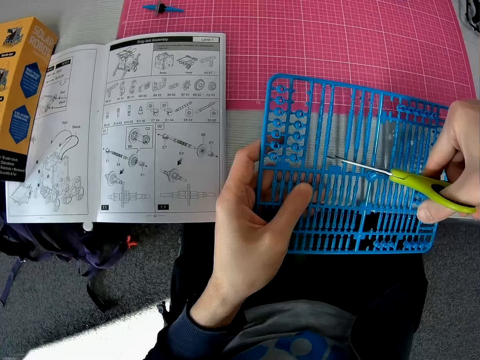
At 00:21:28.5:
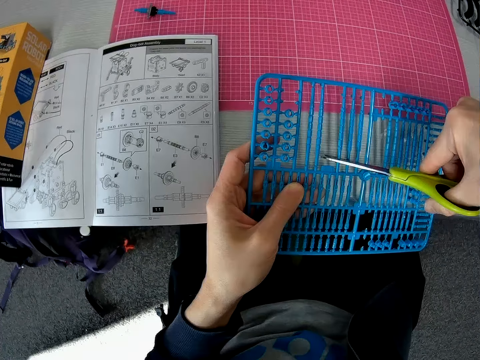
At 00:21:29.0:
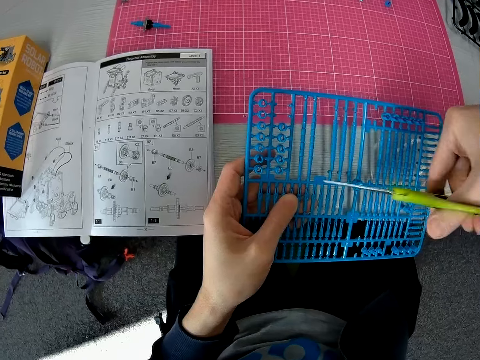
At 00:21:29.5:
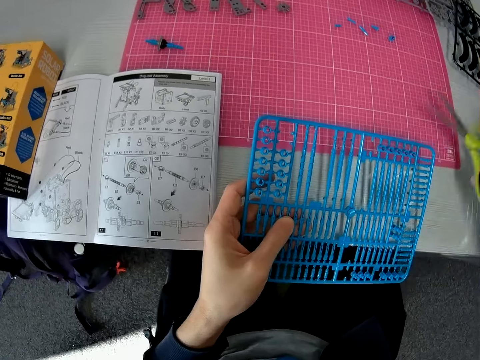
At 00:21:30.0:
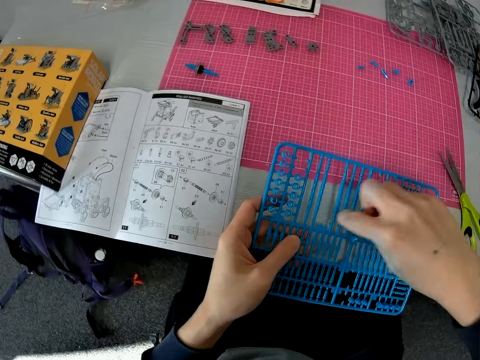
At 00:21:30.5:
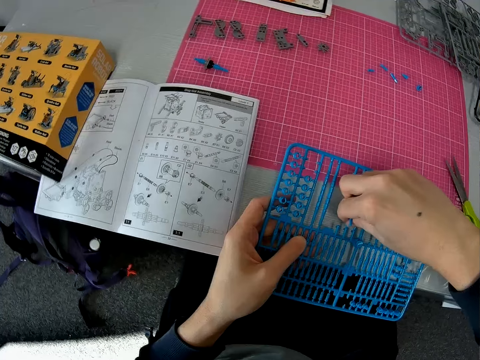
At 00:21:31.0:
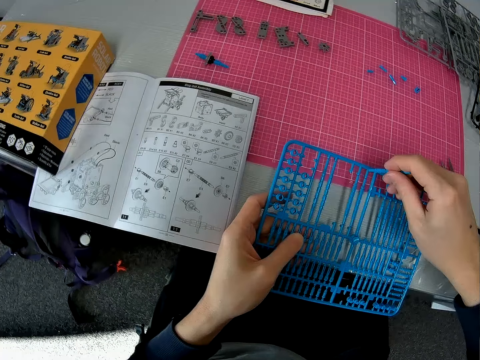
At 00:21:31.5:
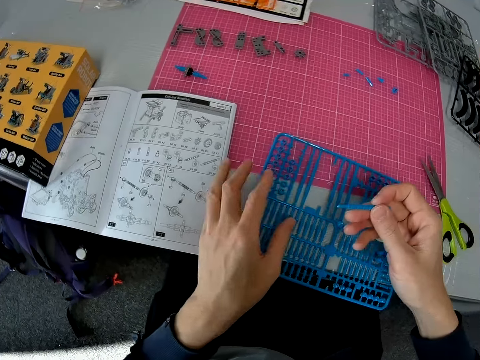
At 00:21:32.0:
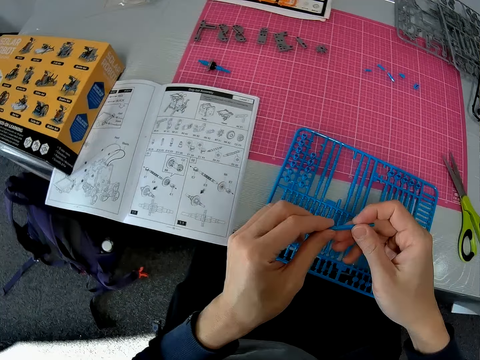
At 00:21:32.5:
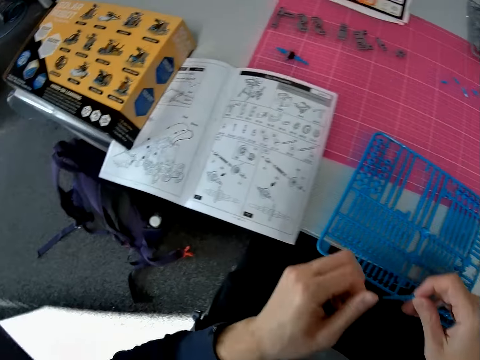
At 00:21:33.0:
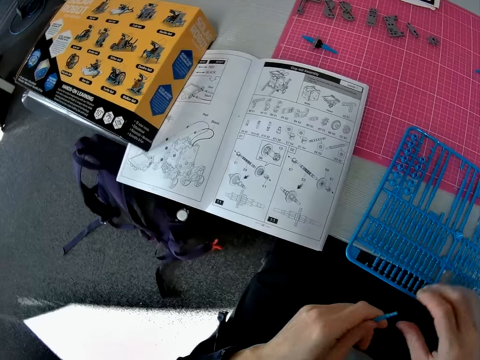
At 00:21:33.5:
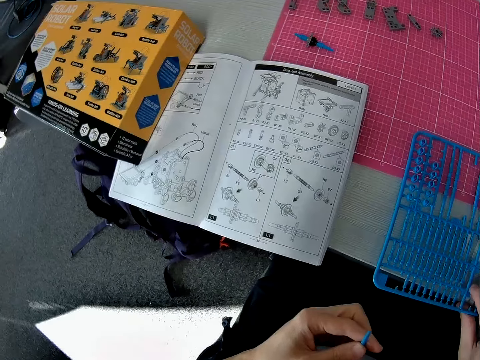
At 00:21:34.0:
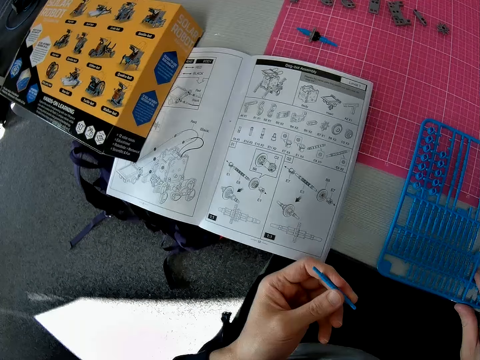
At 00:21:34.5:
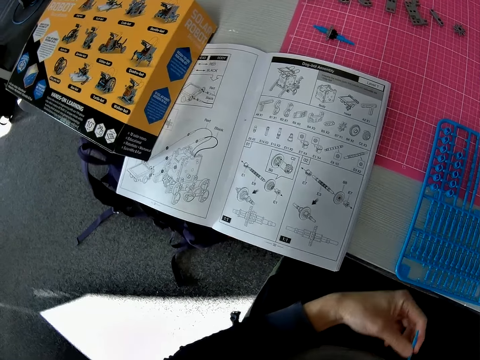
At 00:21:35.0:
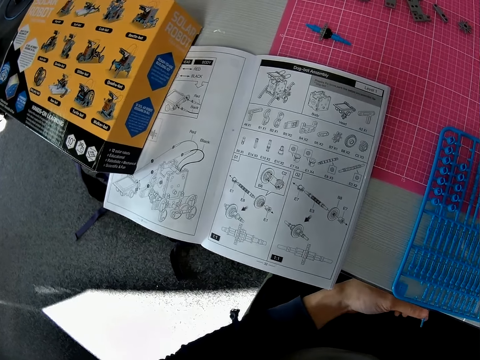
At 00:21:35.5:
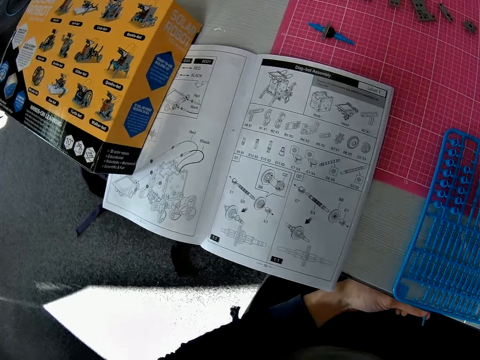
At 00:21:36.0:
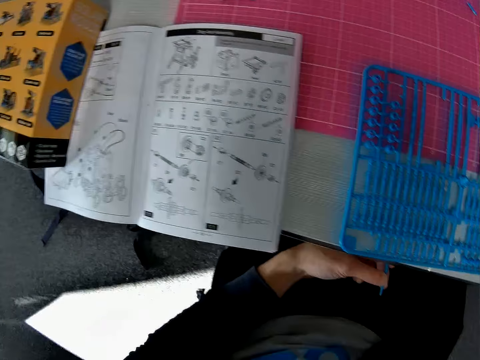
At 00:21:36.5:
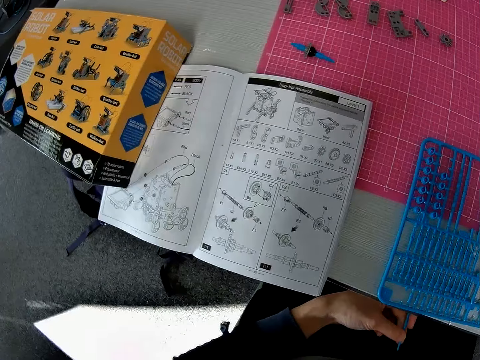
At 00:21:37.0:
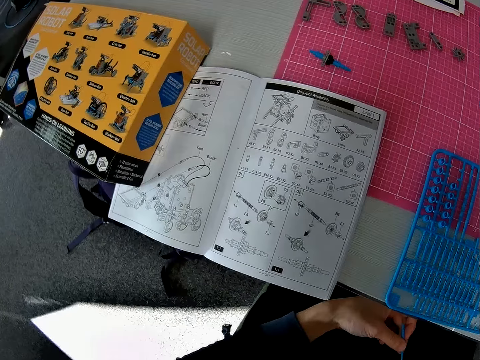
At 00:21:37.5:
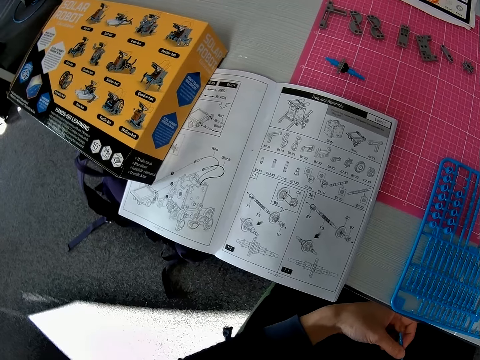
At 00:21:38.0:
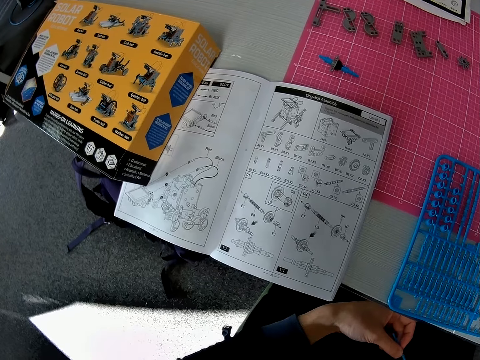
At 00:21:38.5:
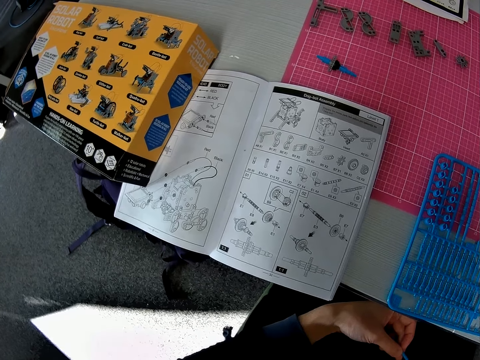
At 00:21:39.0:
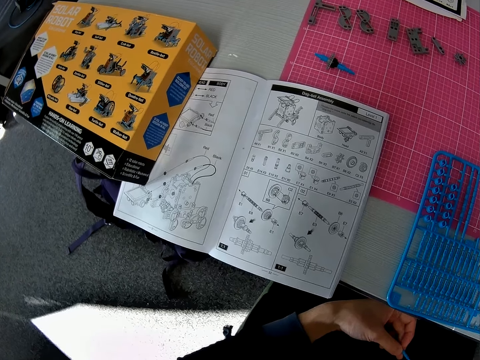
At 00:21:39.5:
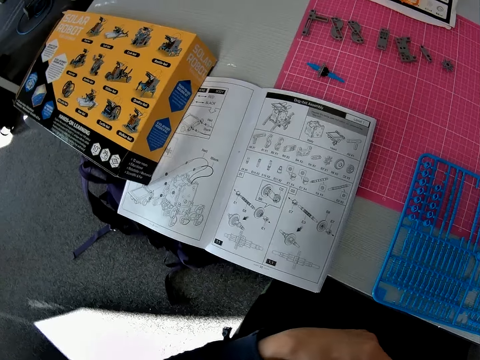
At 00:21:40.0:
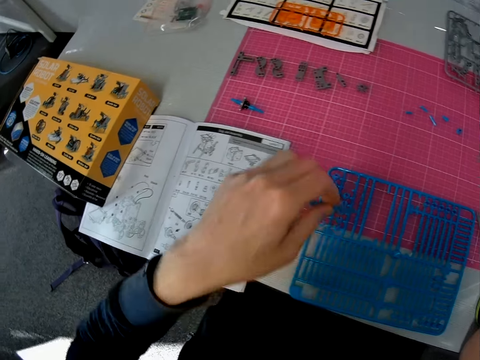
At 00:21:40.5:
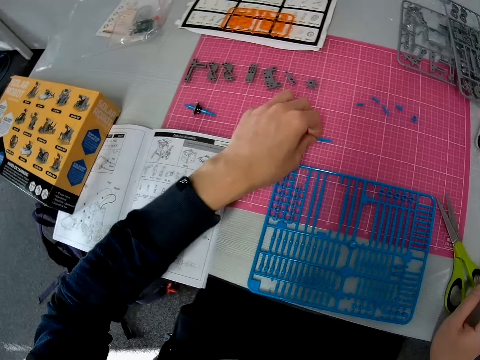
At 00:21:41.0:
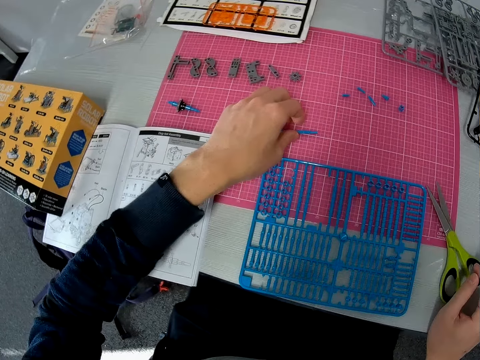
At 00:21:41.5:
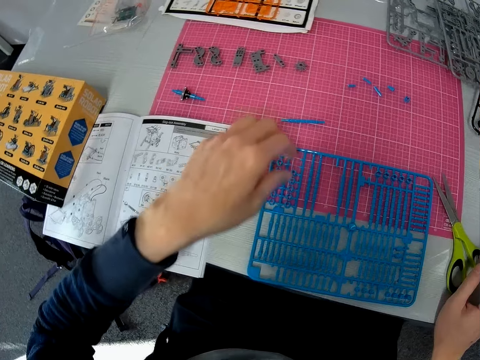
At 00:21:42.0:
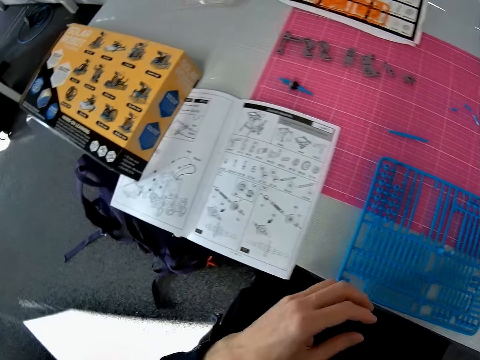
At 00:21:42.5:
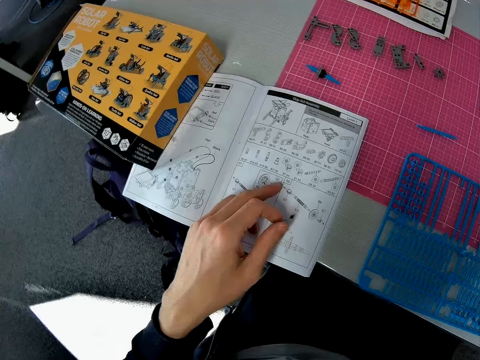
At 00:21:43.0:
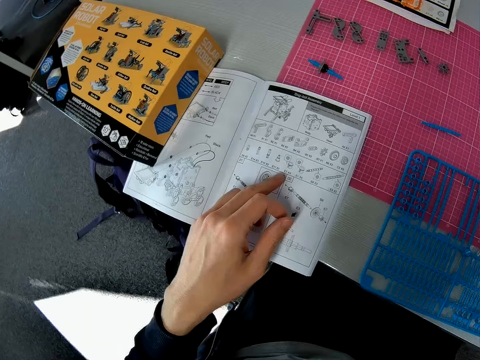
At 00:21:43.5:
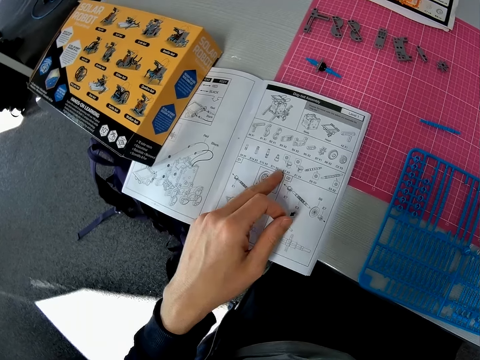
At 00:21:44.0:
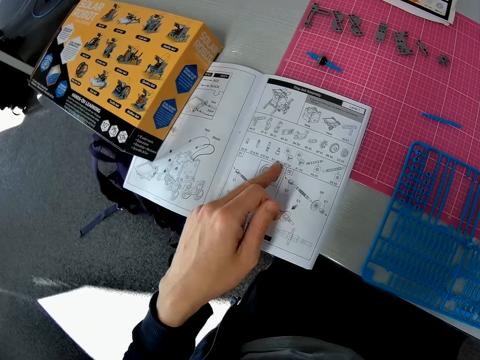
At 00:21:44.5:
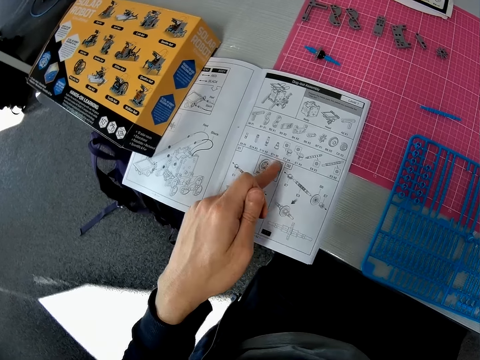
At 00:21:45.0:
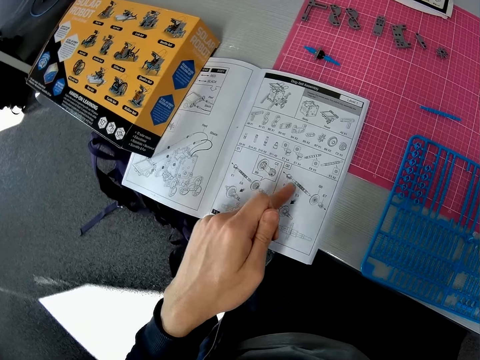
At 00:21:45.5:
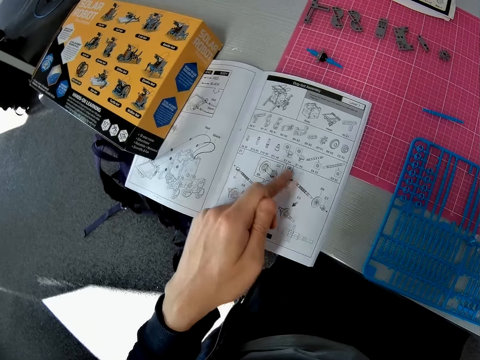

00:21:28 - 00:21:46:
The camera wearer places the scissors in his right hand on the table. He removes the sixth piece from the model kit with his right hand. He drops the model kit in his left hand on the table. He checks the sixth piece in his hands. He continues to check the models in the model kit manual. He shifts the piece from the right to the left hand. He touches the model kit. He shifts the frame on the table with his right hand. He holds the piece in his left hand under the table. He lifts the piece to the table. He drops the sixth piece on the cutting mat. He examines the models in the model kit manual on the table with his left hand.

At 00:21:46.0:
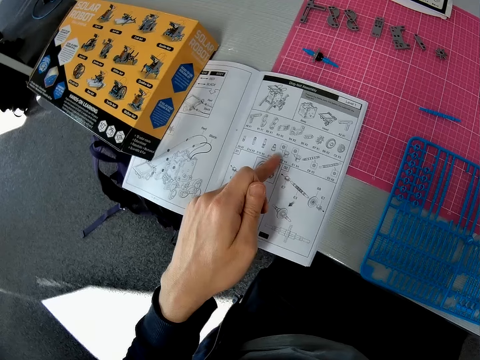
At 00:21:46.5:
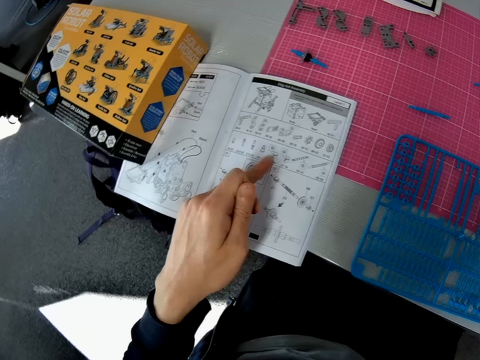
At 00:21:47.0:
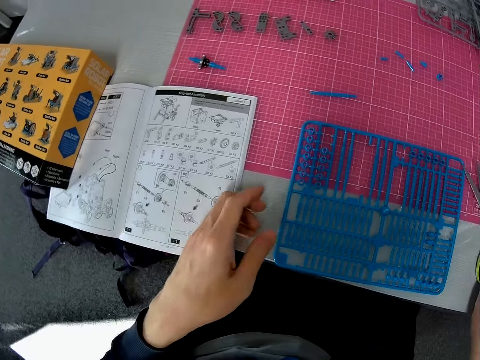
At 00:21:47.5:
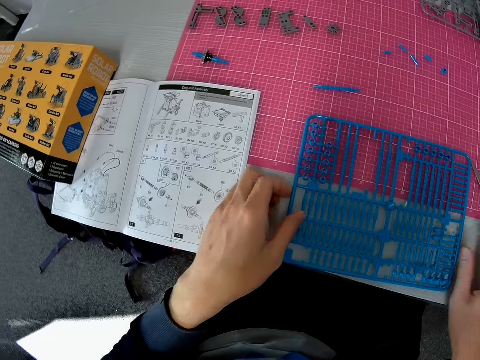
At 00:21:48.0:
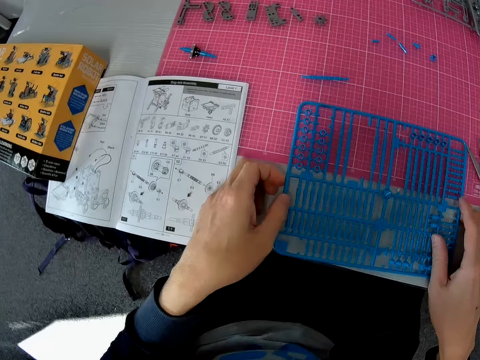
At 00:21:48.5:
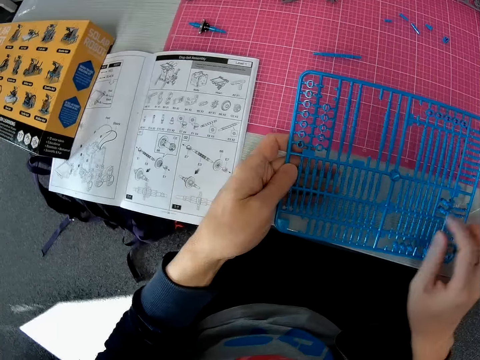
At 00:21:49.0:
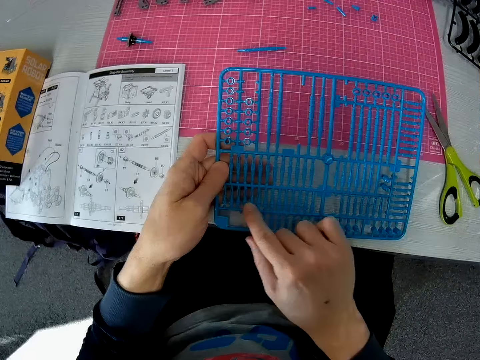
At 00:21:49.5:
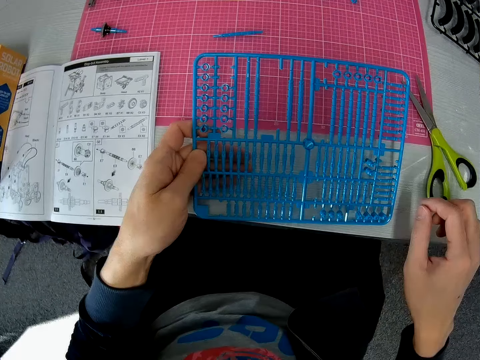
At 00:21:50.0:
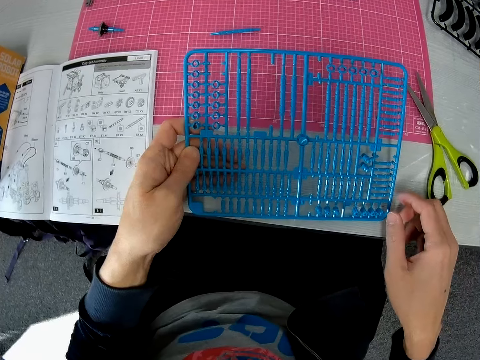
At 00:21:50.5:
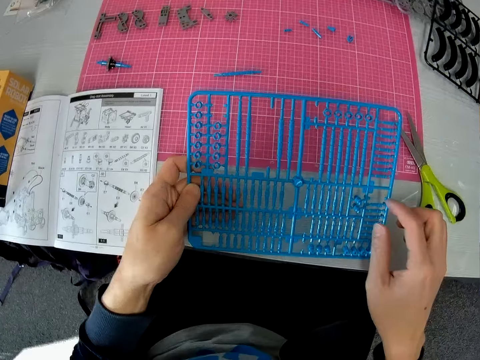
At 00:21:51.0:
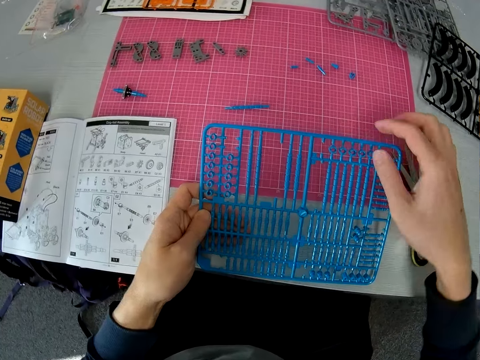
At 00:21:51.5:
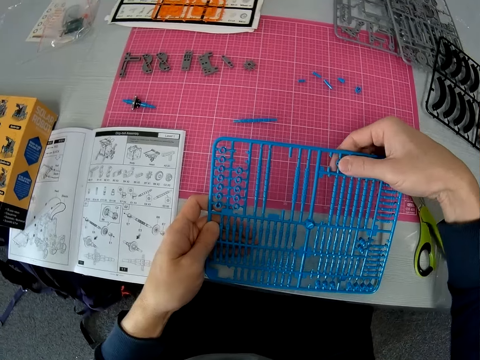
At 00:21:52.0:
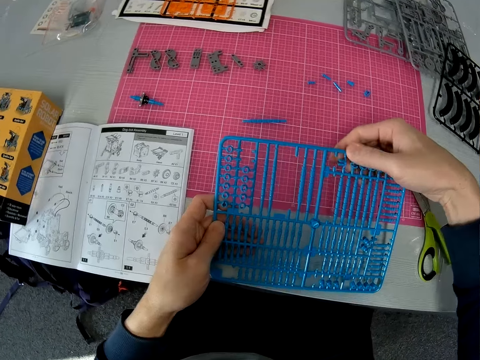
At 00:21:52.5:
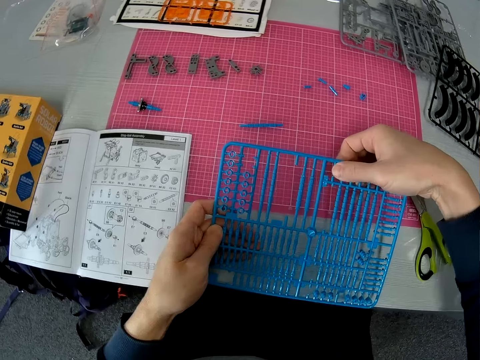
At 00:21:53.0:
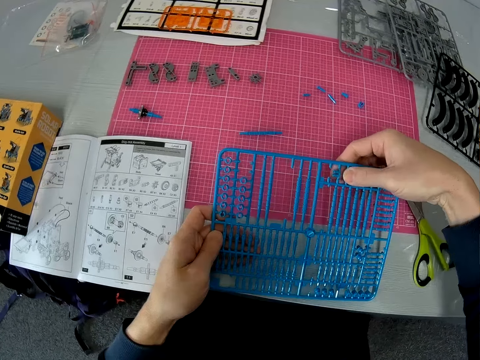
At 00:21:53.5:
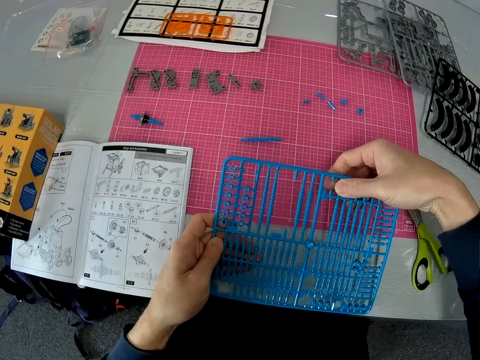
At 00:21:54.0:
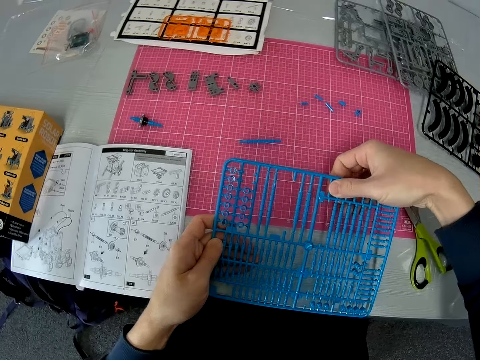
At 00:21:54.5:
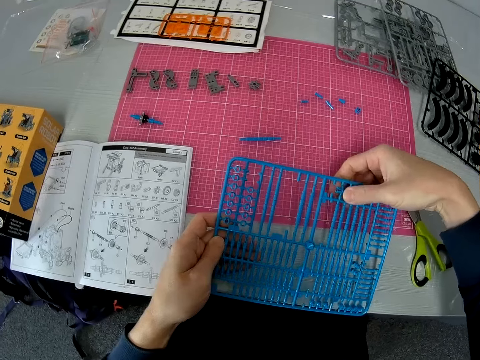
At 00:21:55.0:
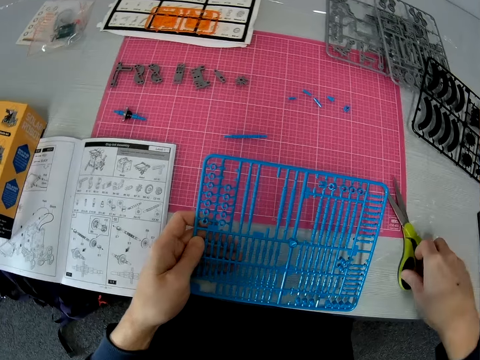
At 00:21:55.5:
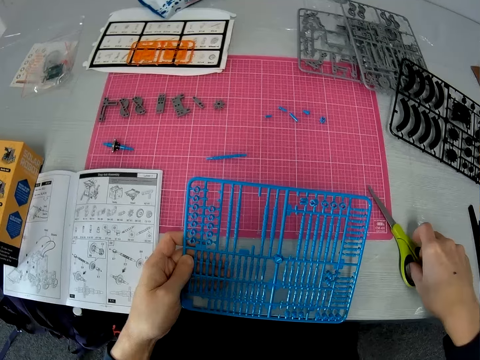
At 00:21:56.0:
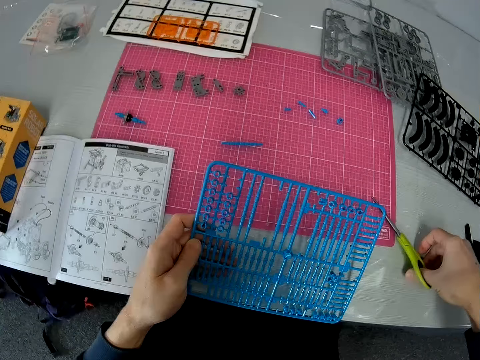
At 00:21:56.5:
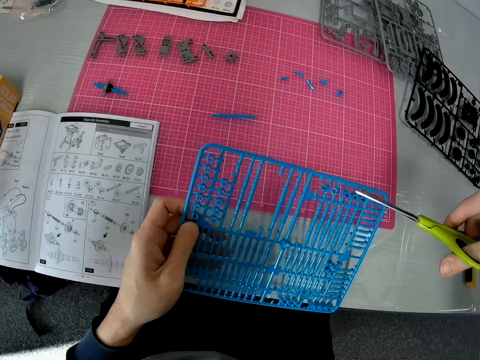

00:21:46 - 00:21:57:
The camera wearer picks up the model kit from the table with both hands. He holds the model kit with his left hand and examines the model kit. He moves his right hand finger across the frame. He presses the upper side of the model kit. He rotates a piece on the frame with his right hand. He takes the scissors from the table with his right hand.
